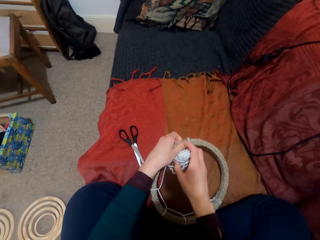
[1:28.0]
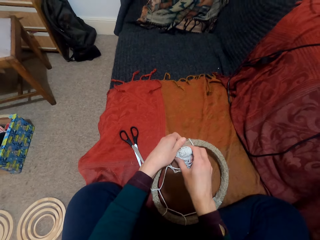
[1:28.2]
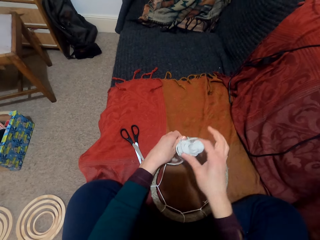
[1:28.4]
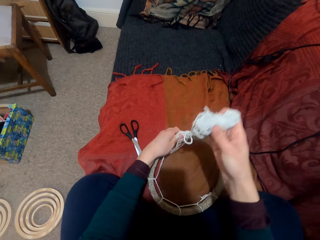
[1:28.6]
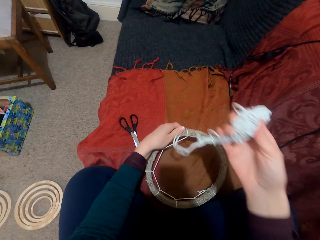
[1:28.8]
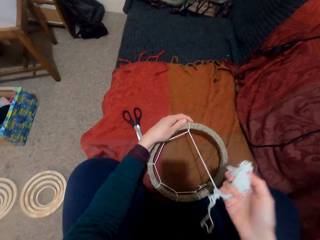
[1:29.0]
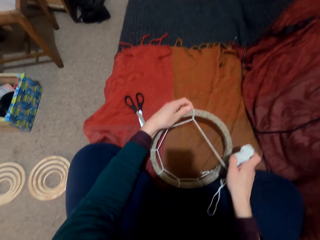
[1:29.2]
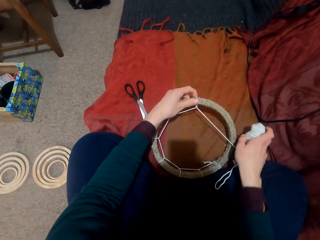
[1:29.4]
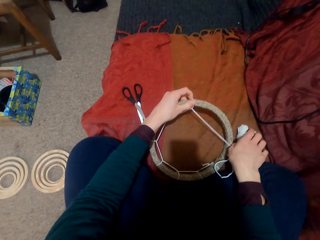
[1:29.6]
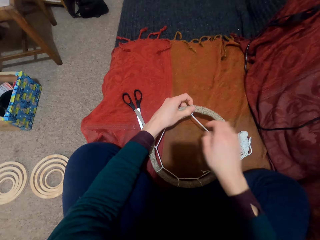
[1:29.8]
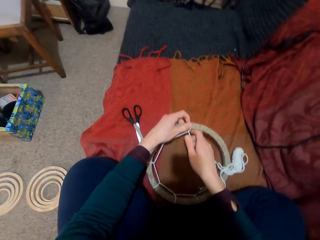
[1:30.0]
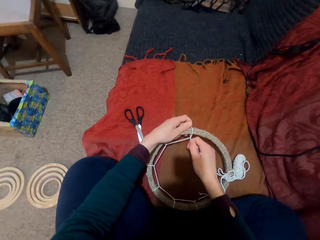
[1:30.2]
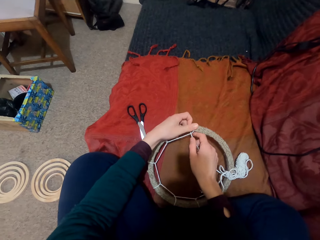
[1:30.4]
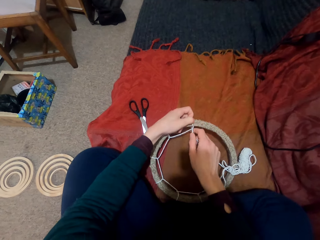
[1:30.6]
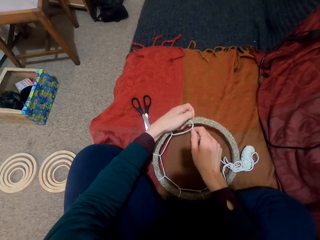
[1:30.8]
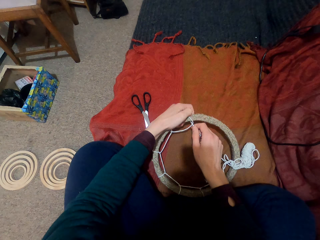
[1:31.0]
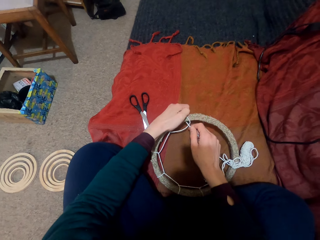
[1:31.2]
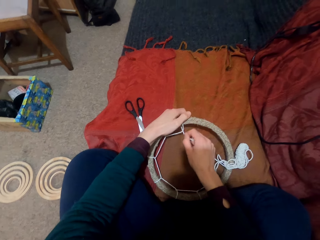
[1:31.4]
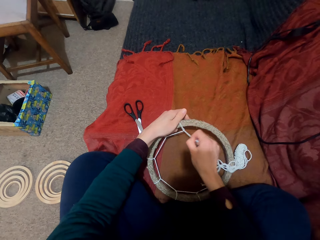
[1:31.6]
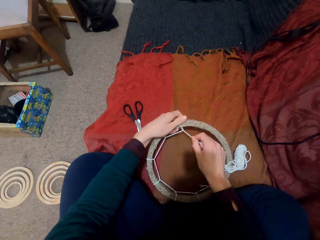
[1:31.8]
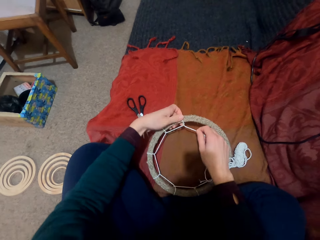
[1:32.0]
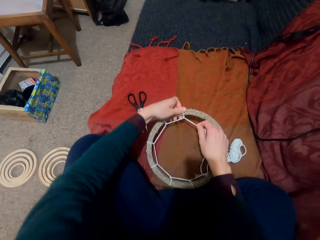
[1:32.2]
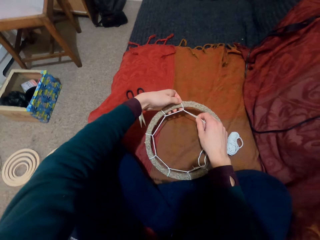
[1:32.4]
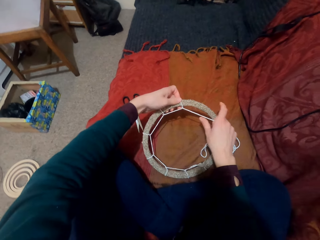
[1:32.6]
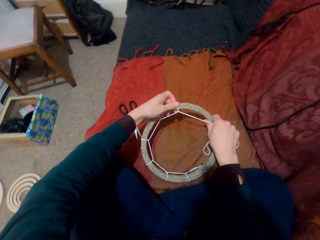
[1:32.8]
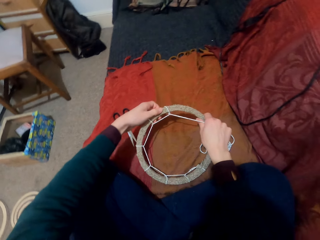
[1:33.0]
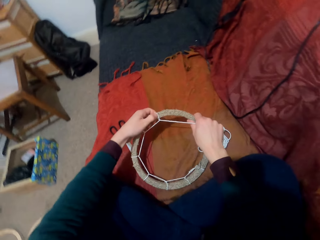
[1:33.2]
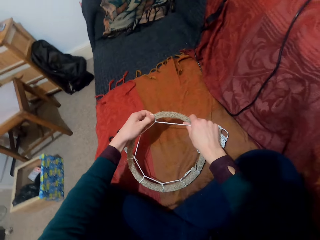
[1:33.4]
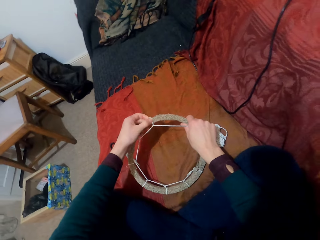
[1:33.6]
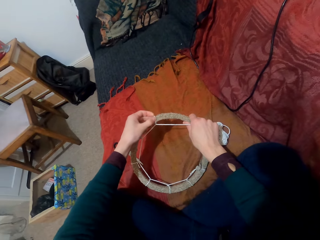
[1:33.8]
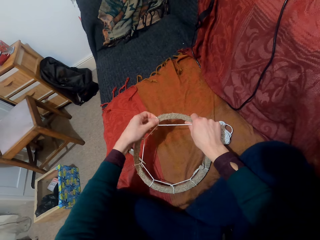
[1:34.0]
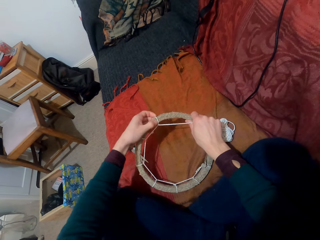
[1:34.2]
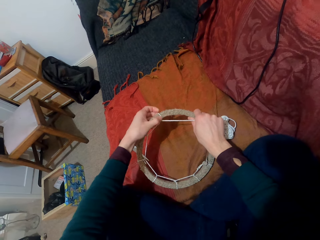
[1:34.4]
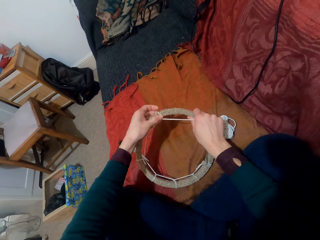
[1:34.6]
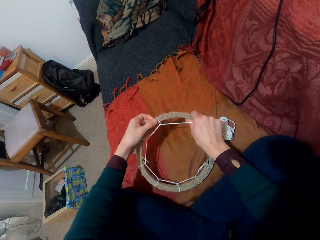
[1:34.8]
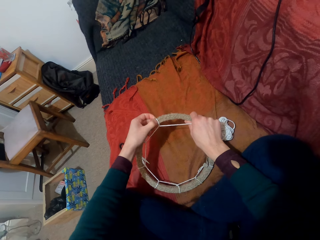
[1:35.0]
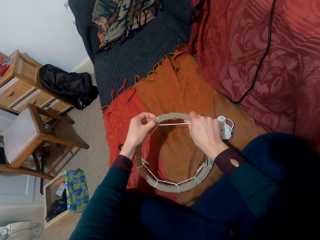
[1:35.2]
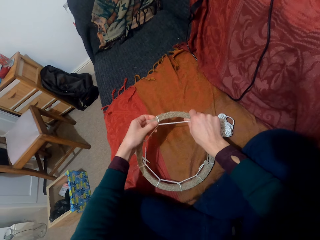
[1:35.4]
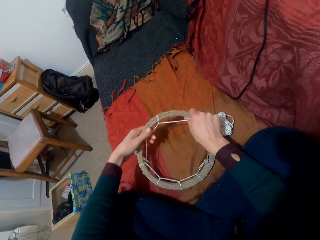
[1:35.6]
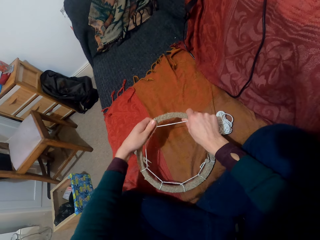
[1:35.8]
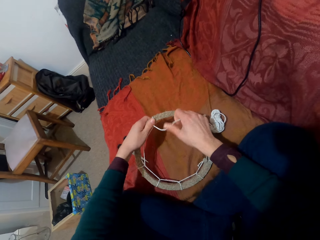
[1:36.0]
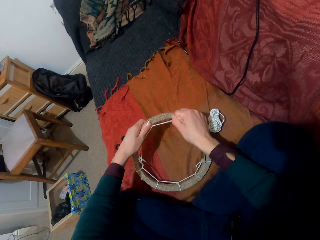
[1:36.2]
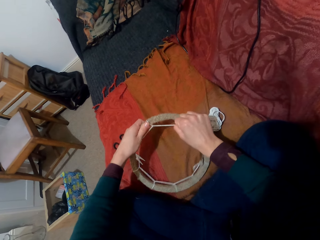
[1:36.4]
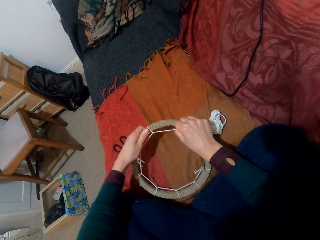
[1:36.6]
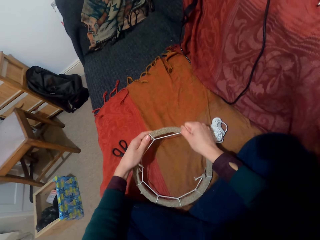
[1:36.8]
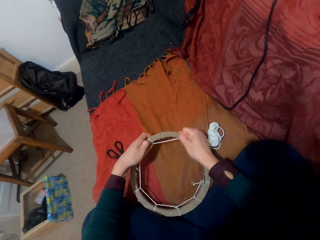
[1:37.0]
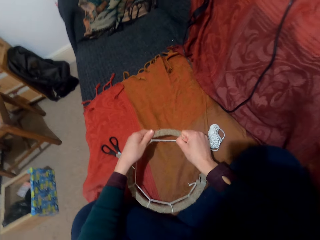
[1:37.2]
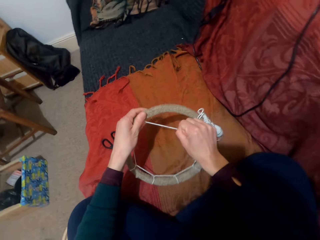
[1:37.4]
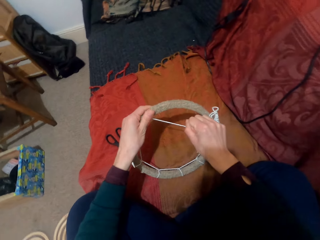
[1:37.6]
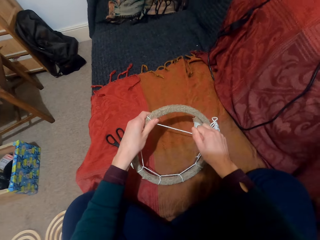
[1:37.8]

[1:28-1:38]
The camera wearer ties the thread. They put down the thread.

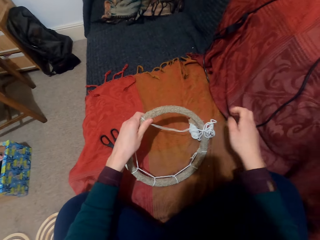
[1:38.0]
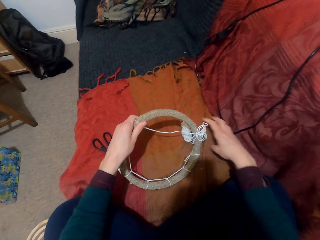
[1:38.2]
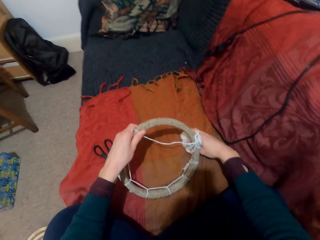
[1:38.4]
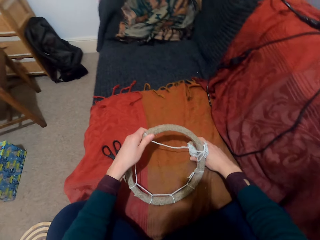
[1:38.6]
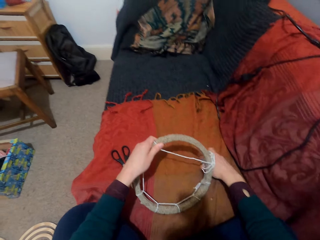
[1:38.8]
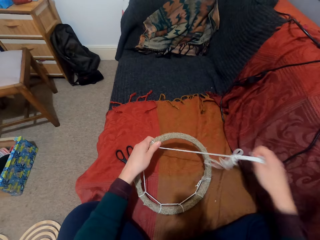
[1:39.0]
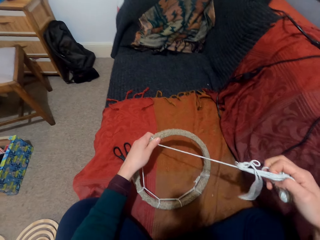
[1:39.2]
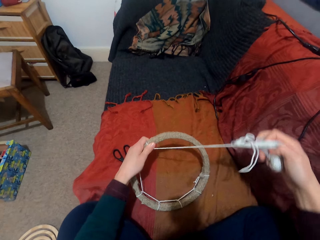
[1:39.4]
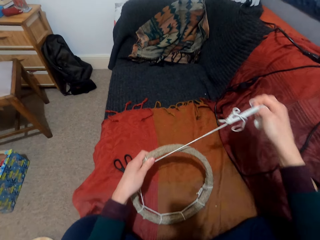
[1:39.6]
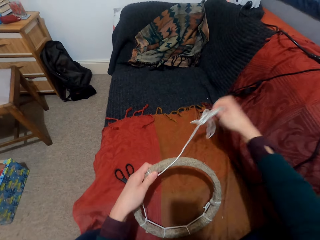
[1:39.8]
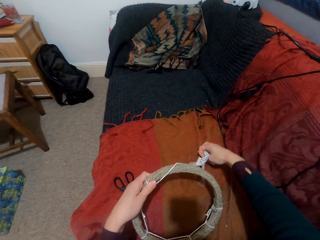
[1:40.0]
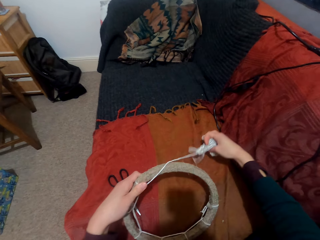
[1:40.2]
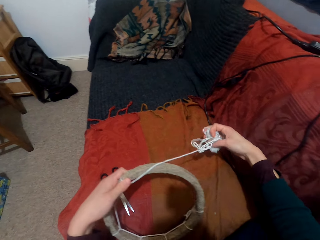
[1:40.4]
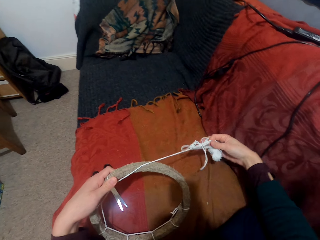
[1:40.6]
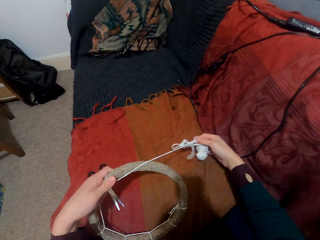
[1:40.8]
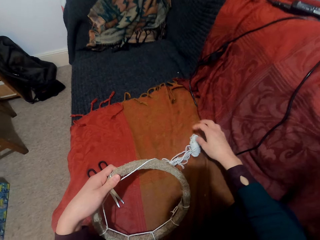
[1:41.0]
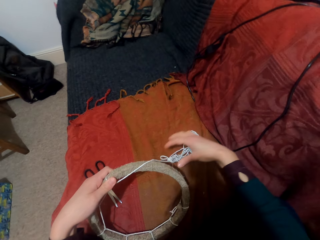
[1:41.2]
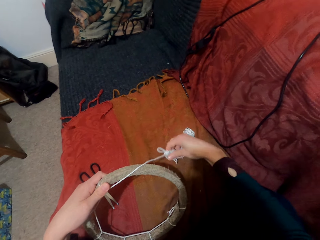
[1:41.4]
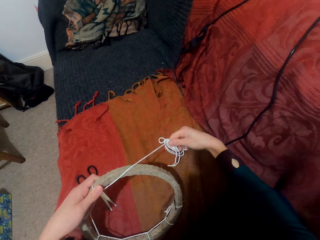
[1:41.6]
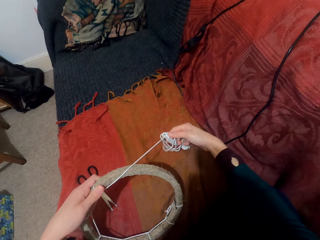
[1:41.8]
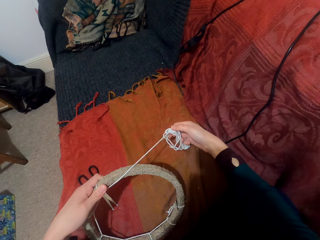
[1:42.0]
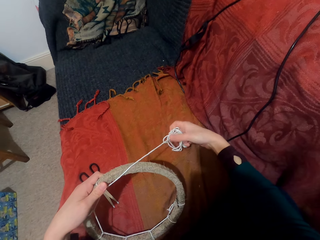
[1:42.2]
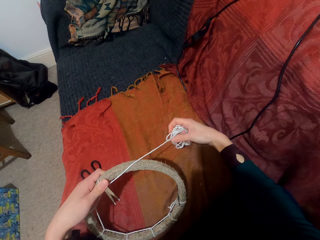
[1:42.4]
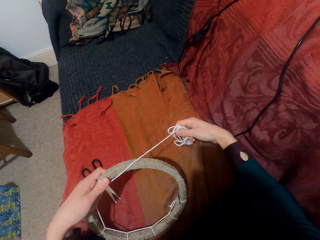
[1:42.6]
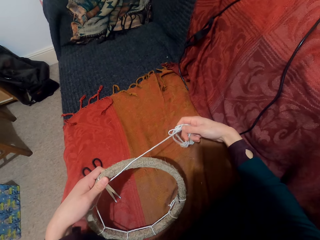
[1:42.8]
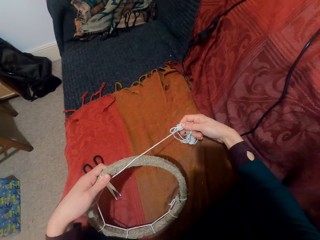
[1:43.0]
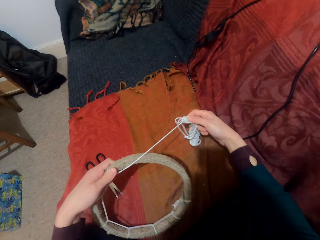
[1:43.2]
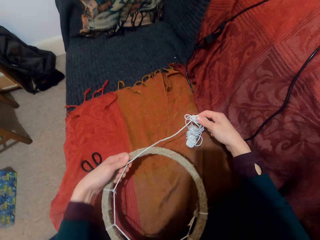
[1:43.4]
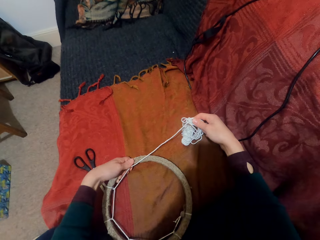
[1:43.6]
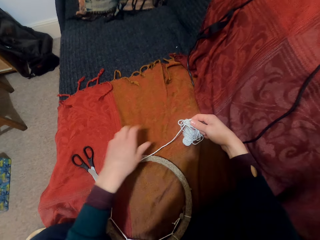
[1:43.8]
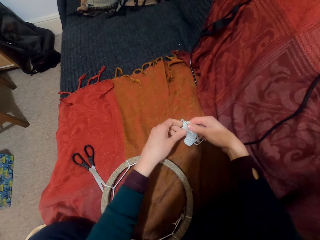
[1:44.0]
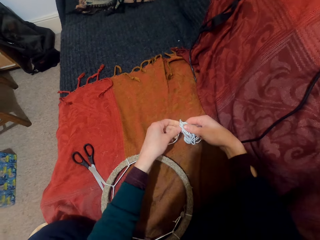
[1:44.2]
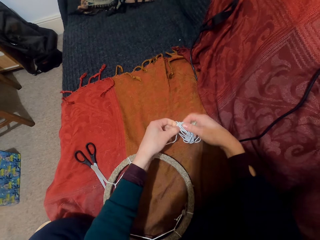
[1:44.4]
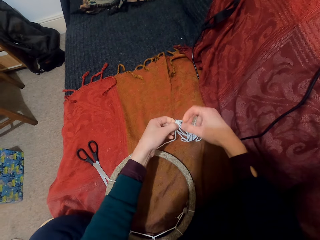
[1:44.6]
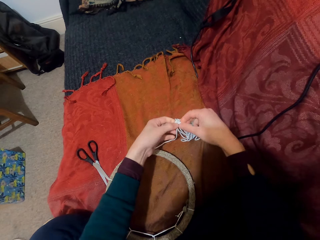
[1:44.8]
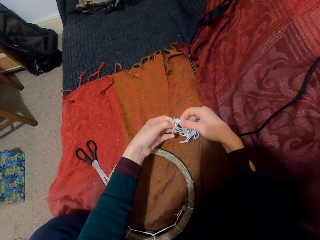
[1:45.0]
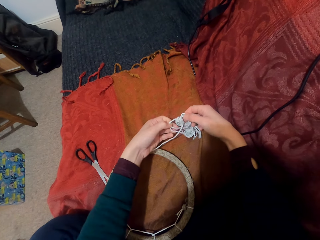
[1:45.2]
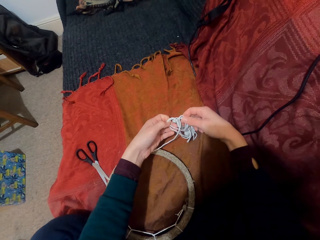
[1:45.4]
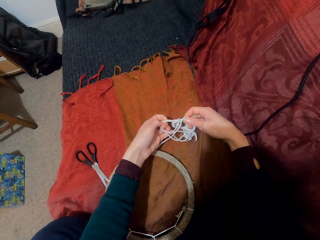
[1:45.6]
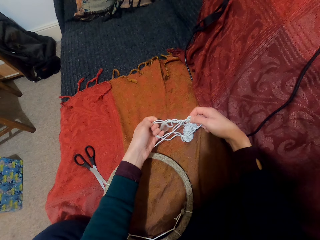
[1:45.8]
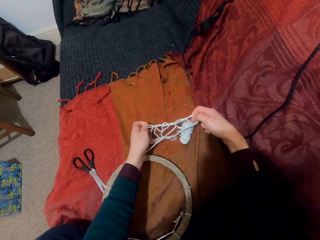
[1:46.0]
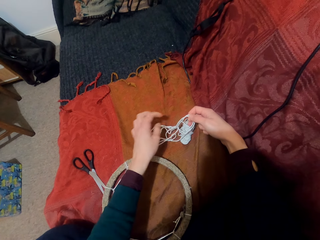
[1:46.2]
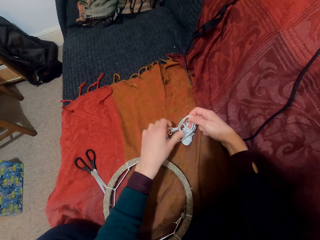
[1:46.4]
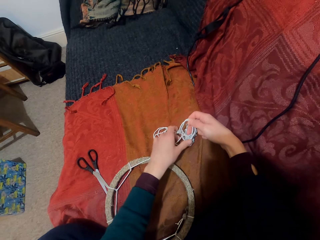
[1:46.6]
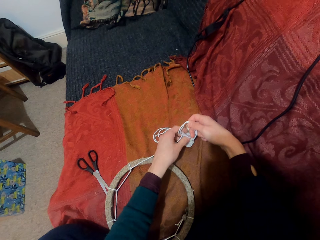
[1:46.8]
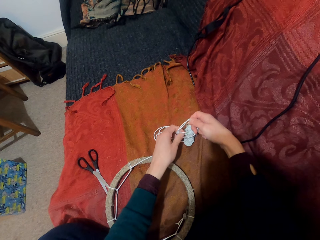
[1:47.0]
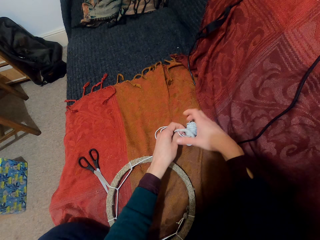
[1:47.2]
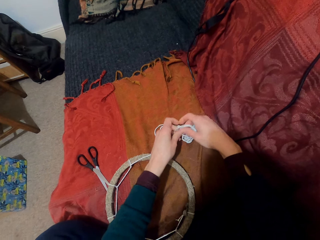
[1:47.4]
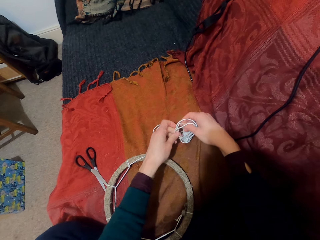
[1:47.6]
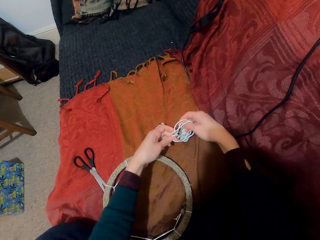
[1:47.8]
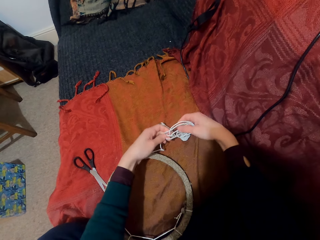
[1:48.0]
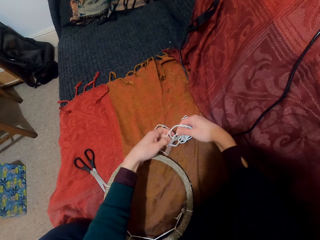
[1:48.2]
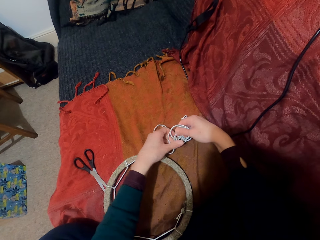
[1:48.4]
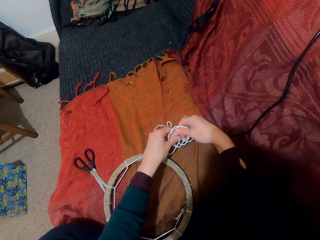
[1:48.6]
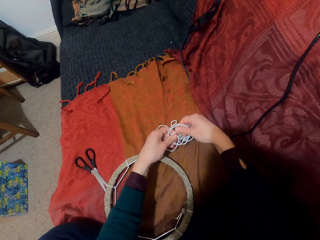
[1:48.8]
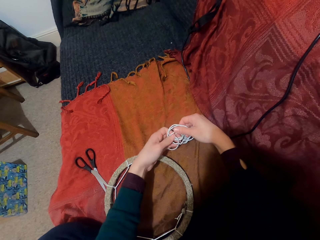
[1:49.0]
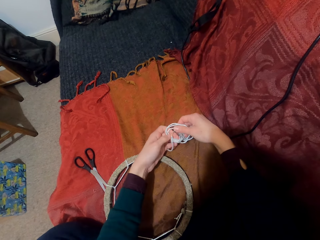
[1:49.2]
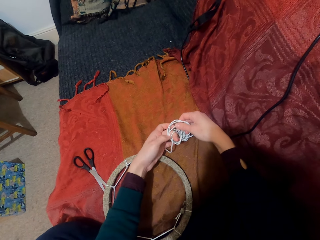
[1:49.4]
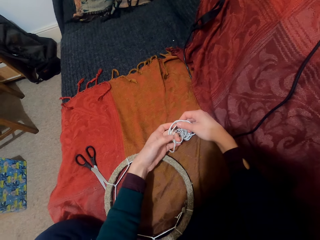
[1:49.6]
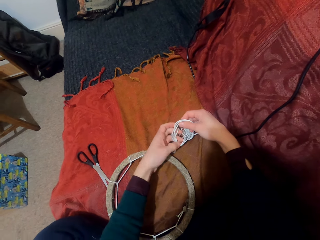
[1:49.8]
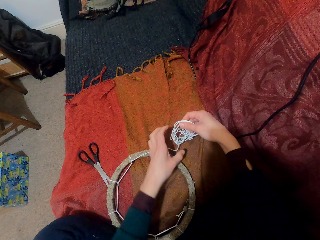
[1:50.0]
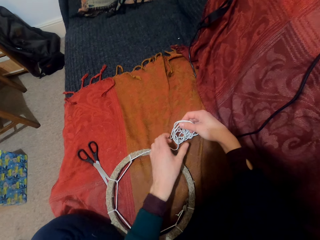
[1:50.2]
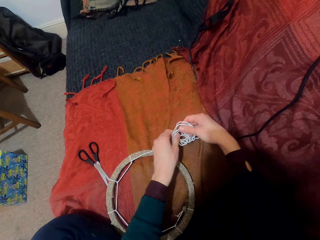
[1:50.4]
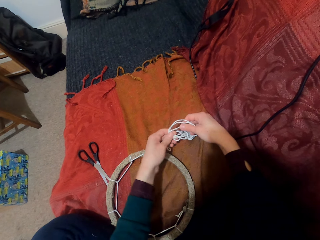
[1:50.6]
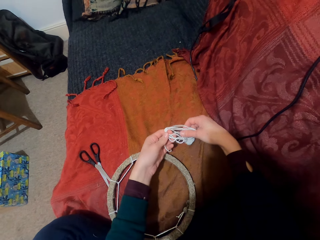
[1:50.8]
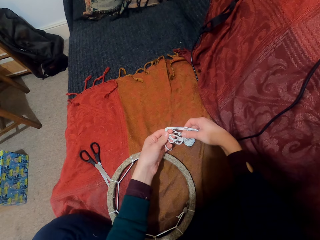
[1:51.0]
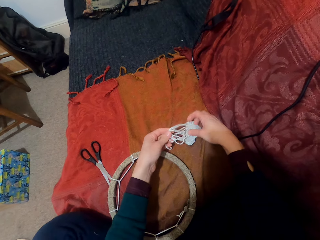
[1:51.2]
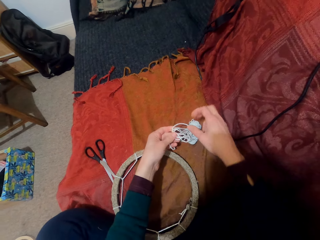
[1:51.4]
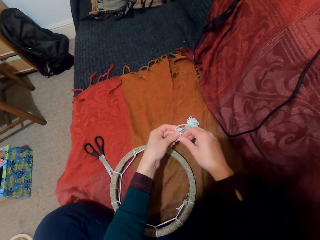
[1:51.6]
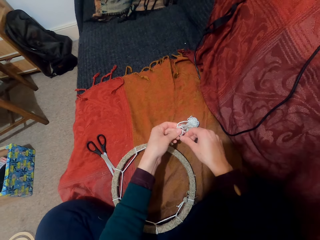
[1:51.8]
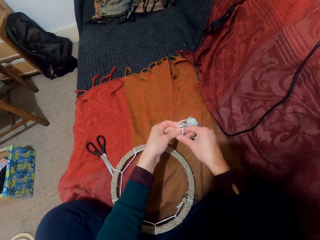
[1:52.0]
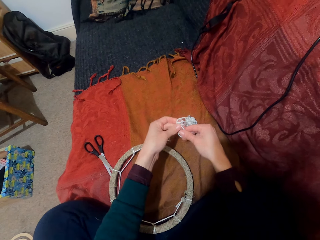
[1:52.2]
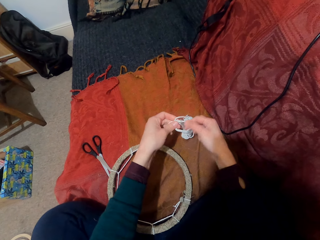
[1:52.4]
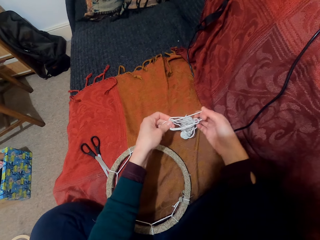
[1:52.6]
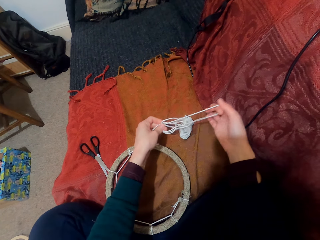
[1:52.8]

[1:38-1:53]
The camera wearer takes the thread. They tie the thread. They unwind the thread. They hold the thread. They spread the thread.
